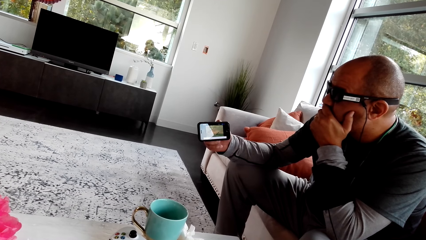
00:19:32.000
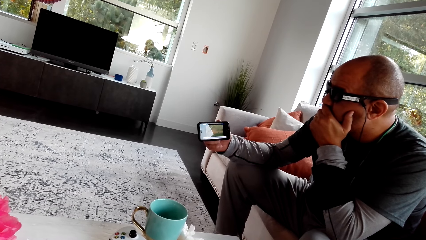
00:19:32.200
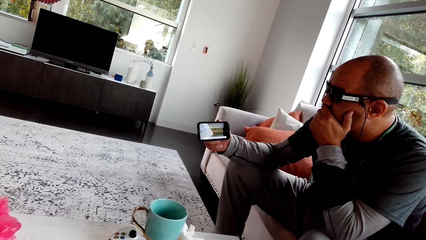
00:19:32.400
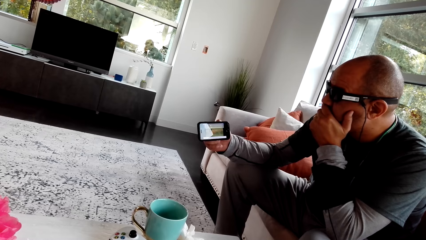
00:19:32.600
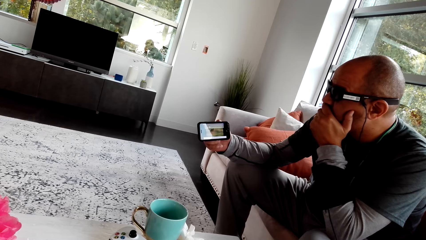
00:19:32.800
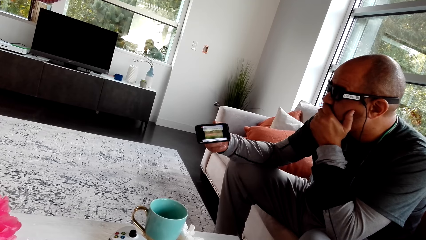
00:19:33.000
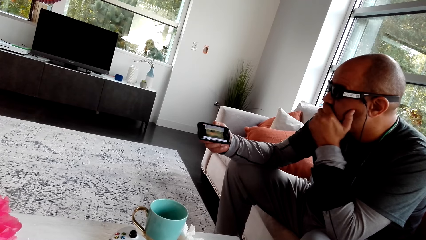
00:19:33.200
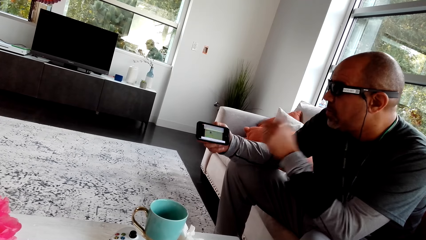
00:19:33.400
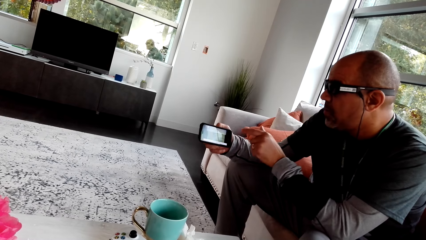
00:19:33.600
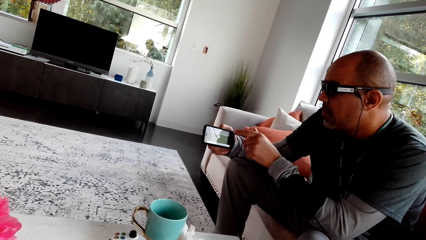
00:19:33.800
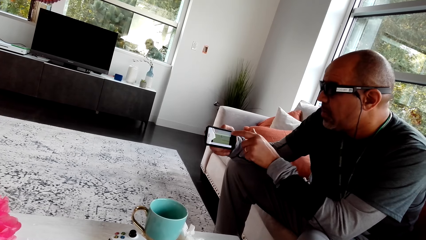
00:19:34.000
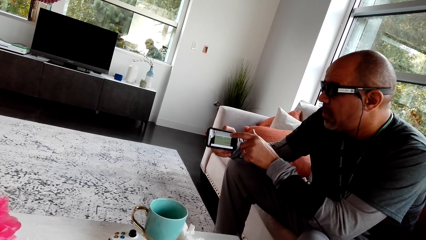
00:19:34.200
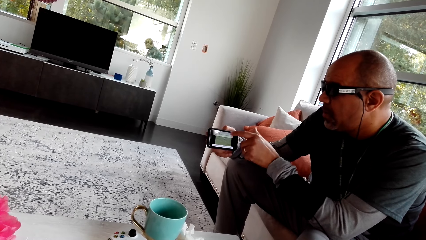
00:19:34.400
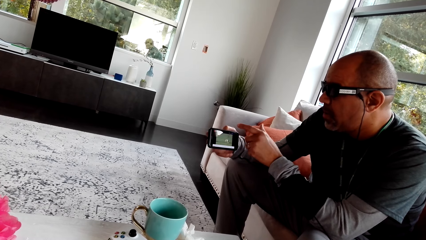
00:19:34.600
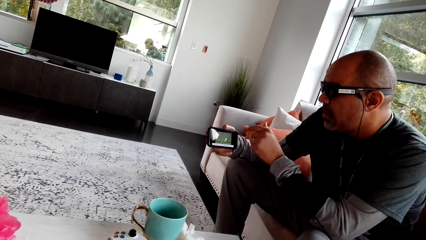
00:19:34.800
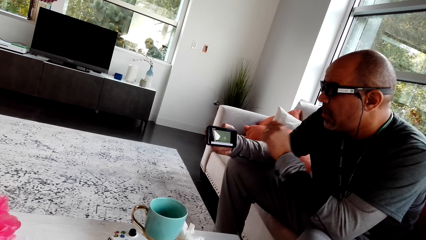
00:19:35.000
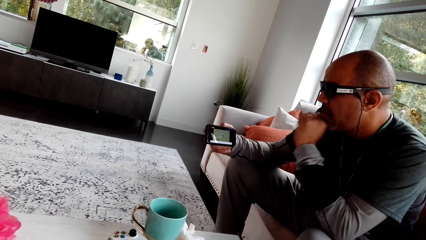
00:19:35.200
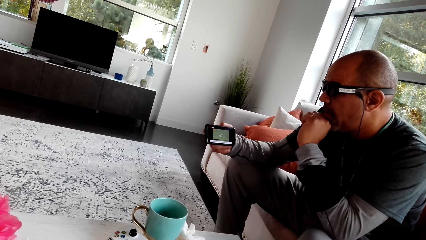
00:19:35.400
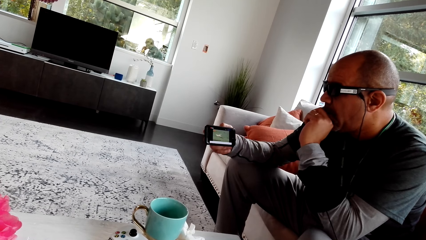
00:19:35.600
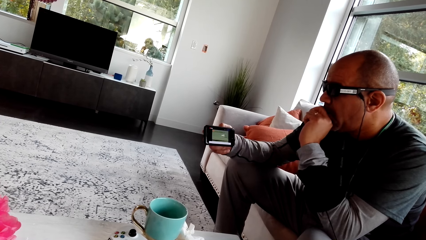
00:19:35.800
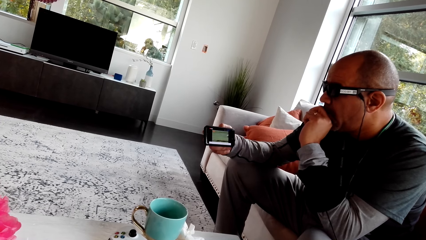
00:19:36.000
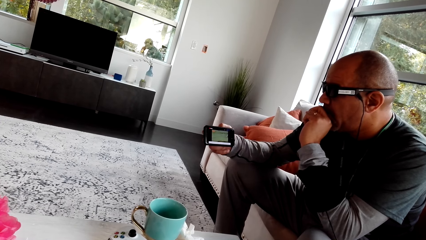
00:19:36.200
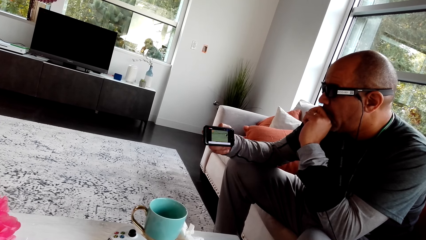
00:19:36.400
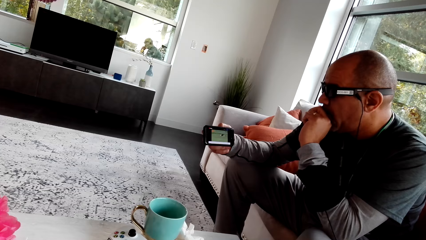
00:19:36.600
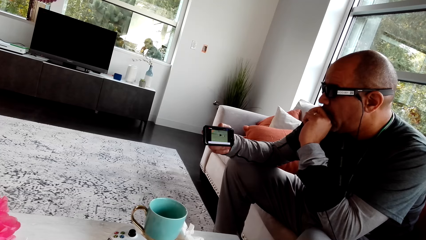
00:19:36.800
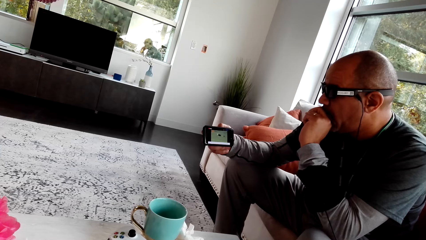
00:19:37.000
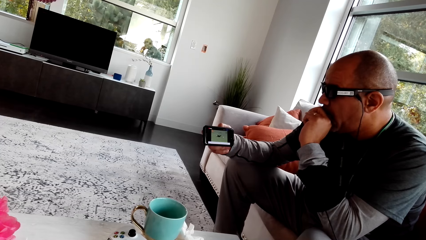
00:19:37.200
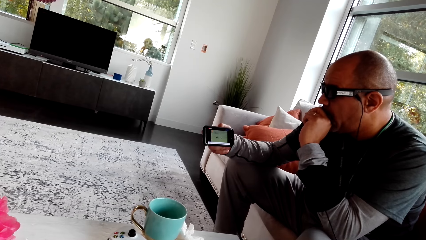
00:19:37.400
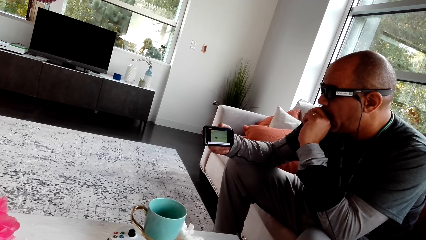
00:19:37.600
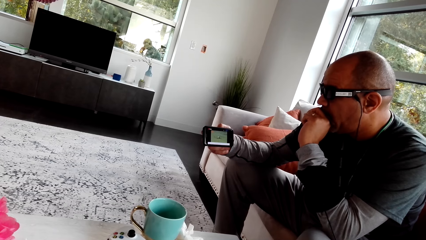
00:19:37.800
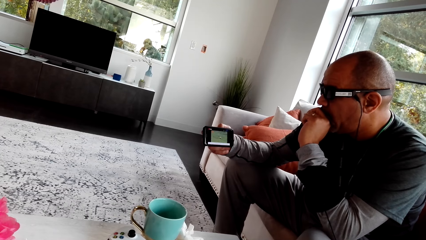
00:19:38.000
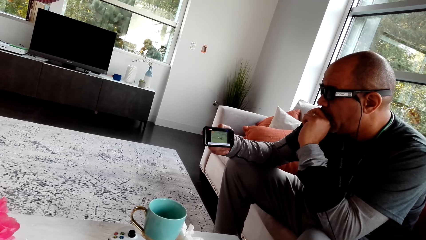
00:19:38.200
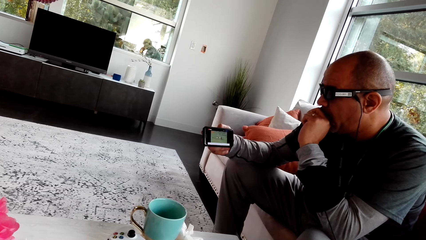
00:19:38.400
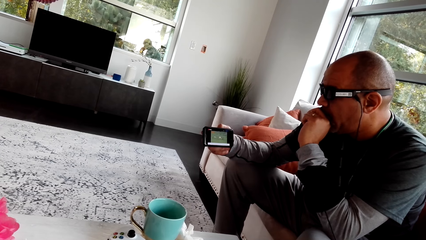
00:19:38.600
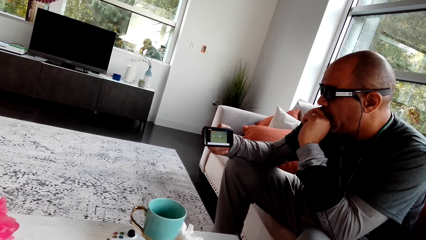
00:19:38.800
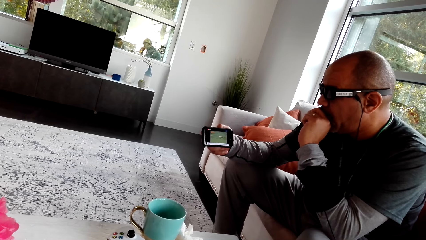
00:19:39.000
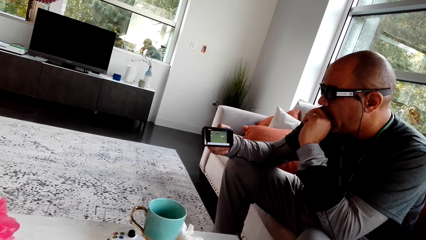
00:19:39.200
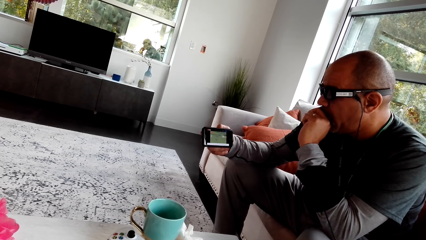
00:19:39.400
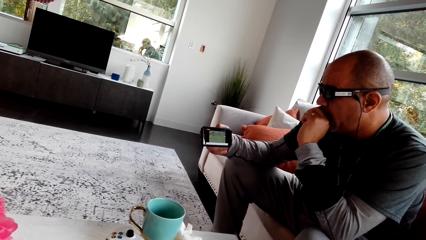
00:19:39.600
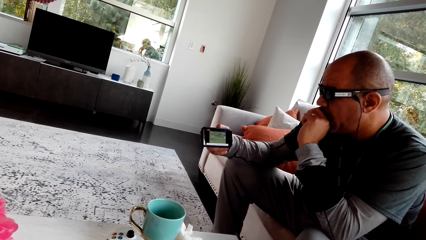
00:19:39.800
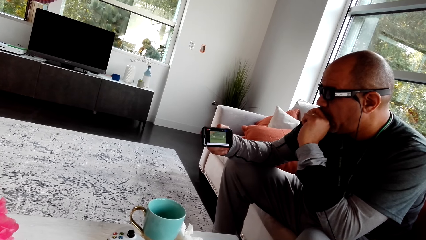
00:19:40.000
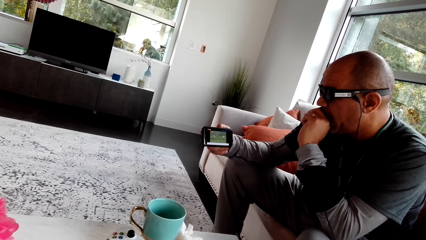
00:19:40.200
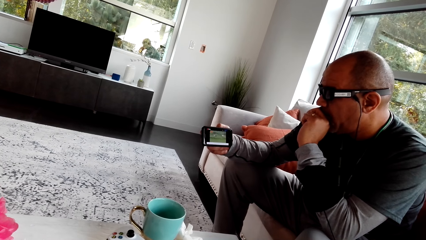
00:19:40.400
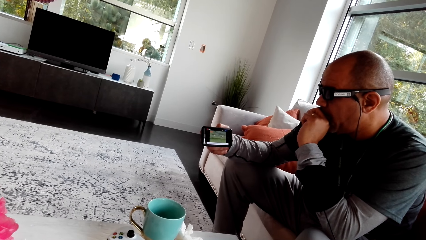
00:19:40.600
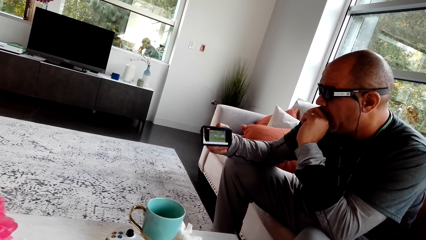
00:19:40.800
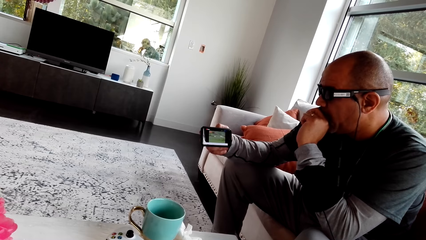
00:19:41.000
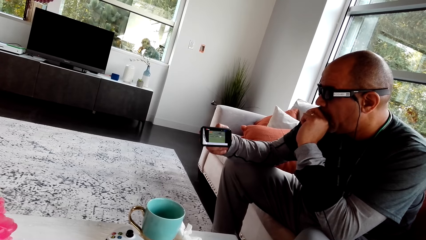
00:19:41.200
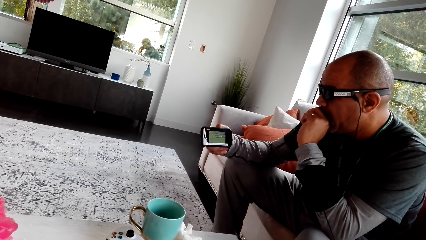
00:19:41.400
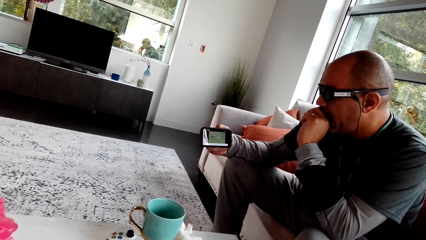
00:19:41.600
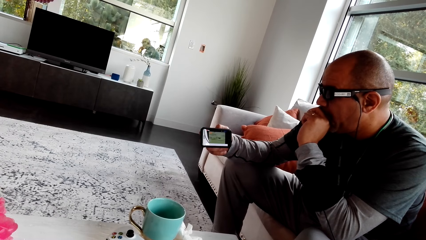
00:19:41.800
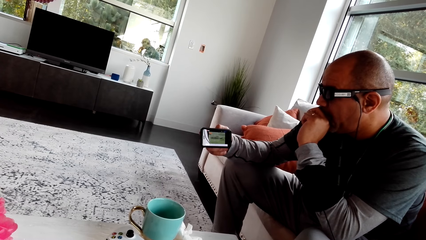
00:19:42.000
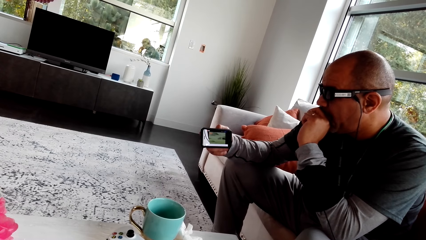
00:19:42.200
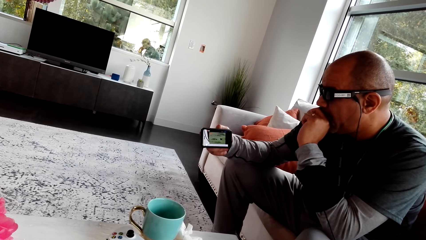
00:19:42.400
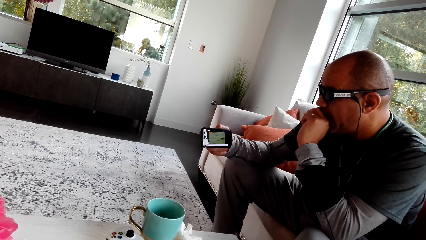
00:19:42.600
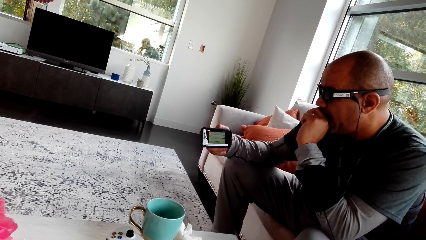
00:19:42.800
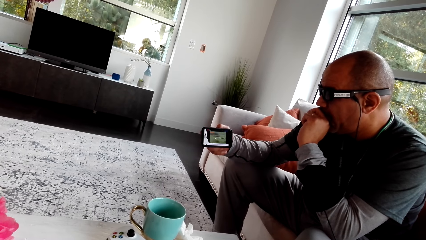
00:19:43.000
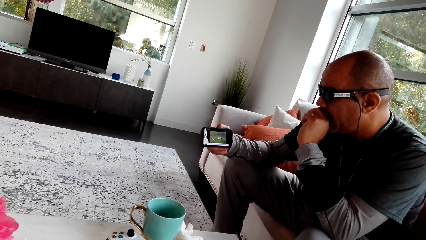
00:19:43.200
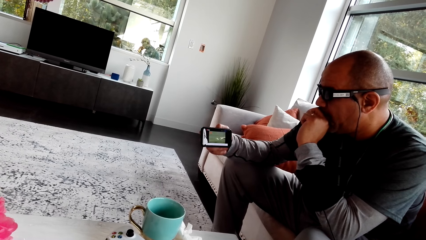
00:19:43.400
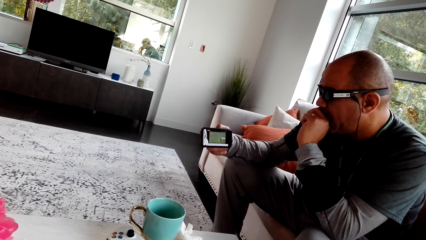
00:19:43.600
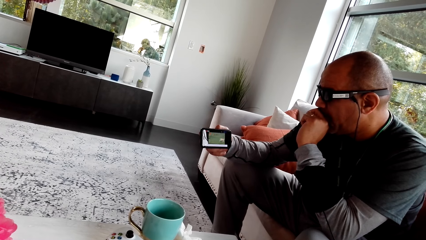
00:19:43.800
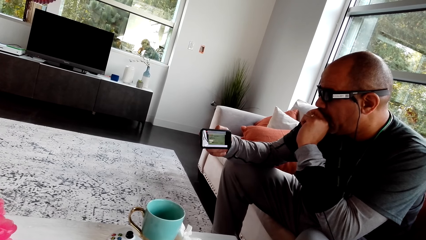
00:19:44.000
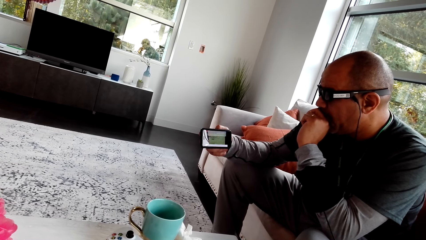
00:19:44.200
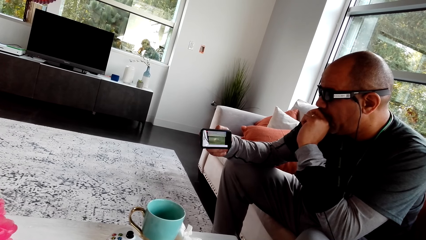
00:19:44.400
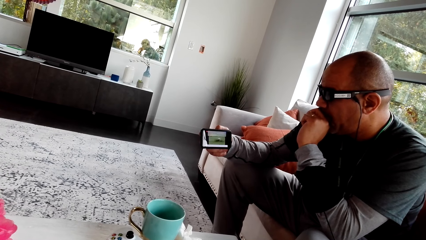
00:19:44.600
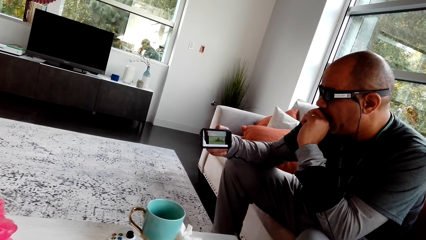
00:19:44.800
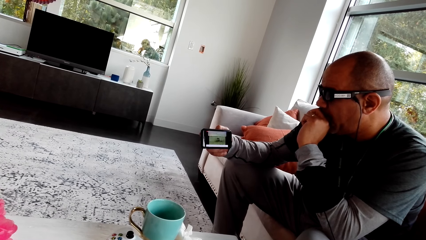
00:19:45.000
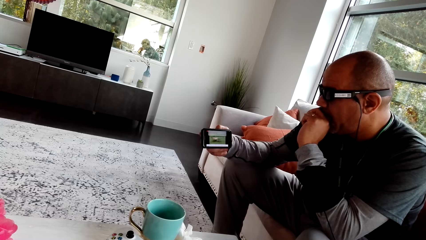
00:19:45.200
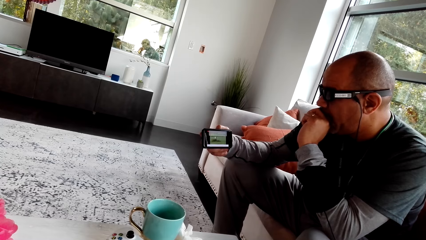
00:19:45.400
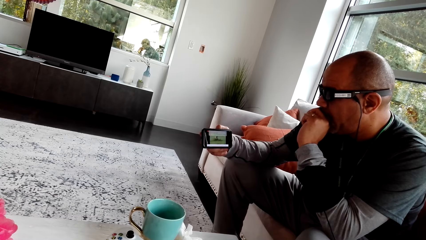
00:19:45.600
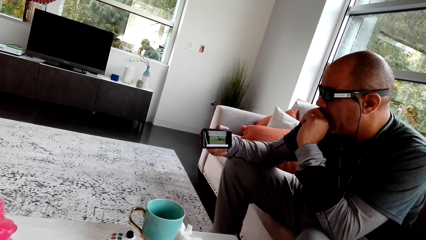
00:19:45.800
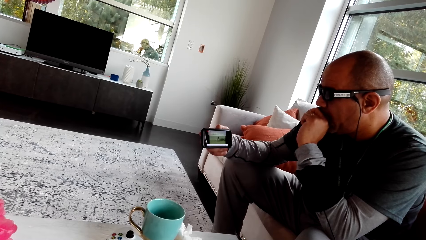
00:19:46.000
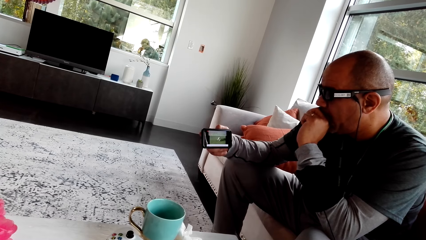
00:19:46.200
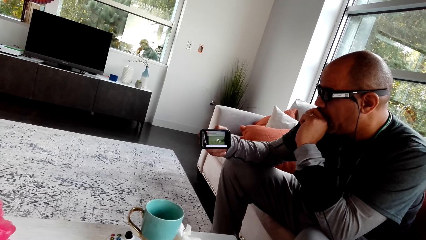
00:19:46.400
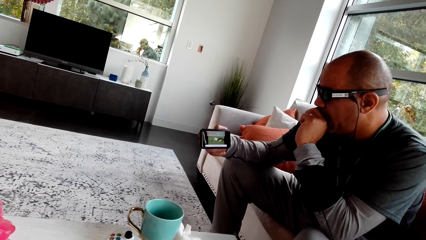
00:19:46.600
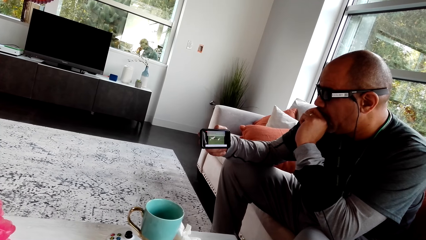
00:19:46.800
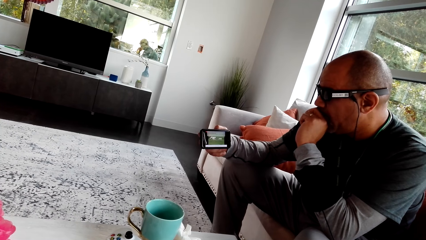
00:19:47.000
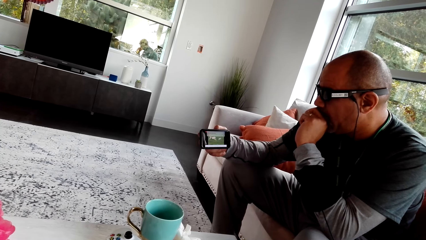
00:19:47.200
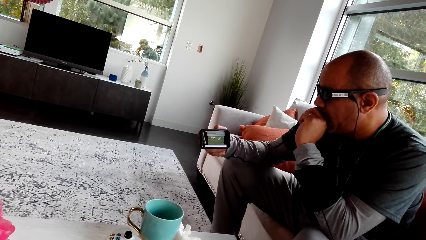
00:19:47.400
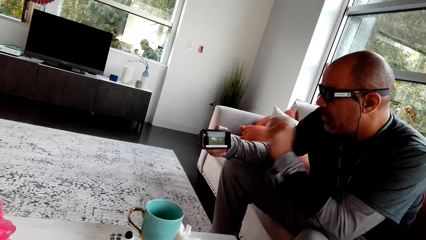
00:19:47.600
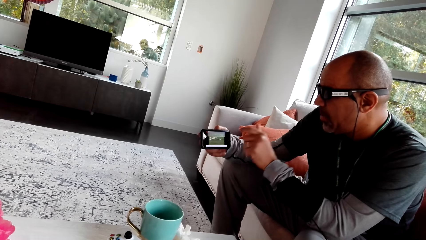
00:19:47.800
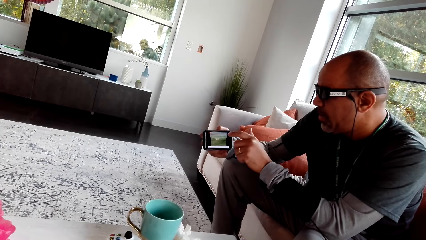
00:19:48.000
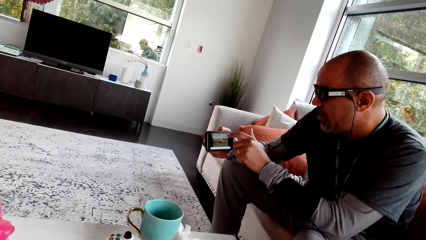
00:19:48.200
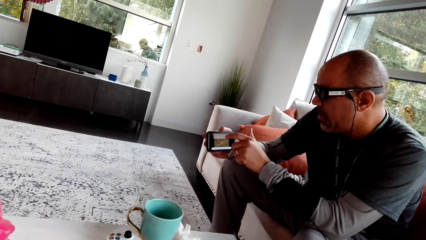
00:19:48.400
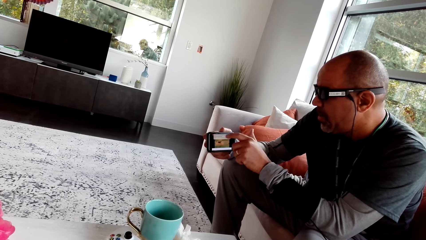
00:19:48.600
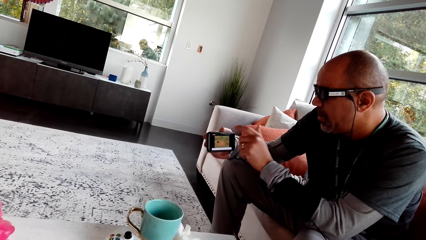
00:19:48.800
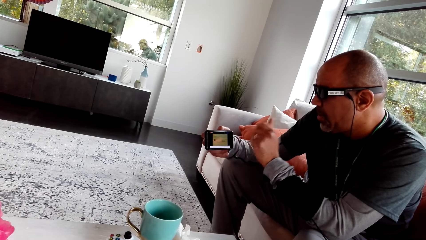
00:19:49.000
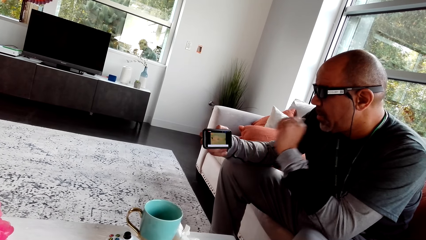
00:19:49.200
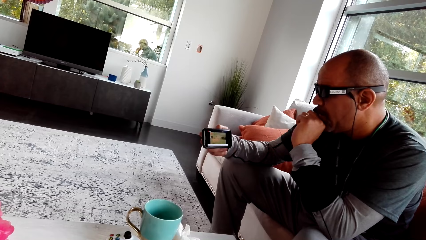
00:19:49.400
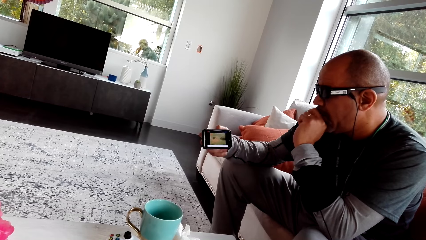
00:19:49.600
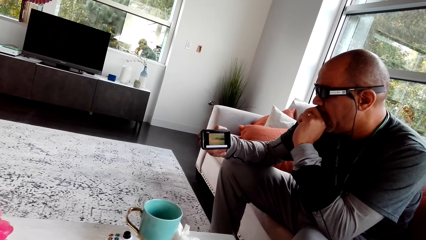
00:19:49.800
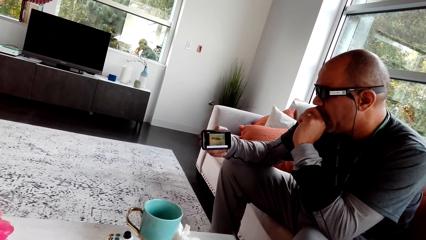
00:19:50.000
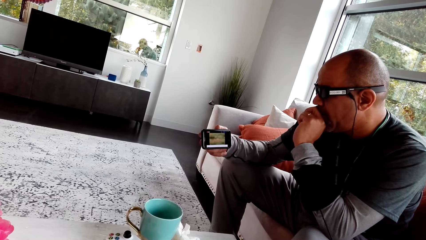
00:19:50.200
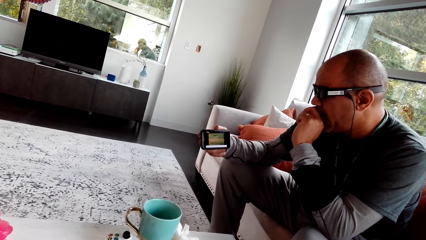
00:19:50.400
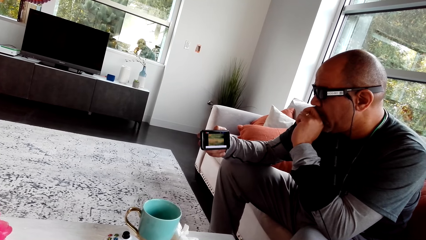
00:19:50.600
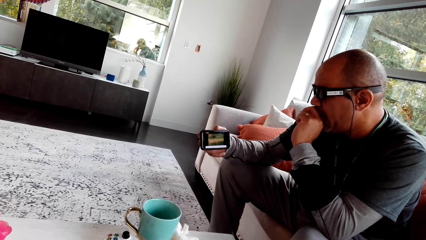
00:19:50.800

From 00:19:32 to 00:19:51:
A man dials the phone. The man holds the mouth. The camera wearer talks to the man. They look at the man's phone. The man dials the phone and puts the hand on the mouth.
